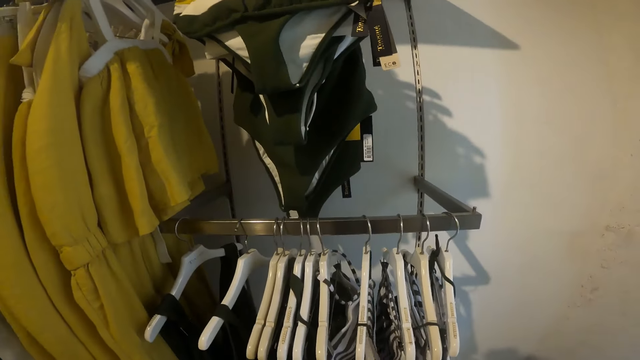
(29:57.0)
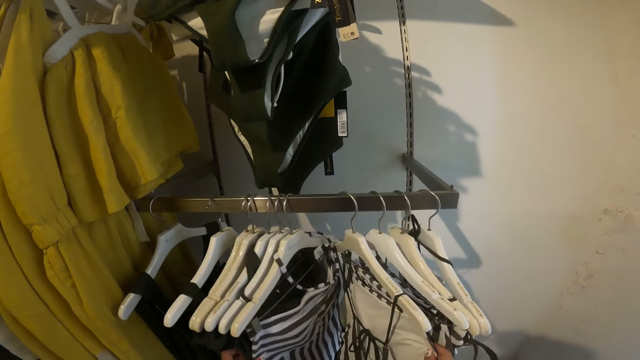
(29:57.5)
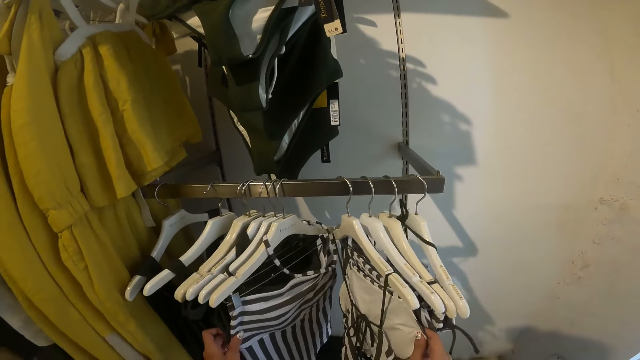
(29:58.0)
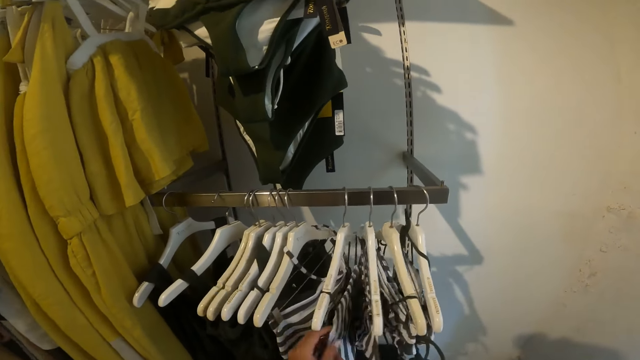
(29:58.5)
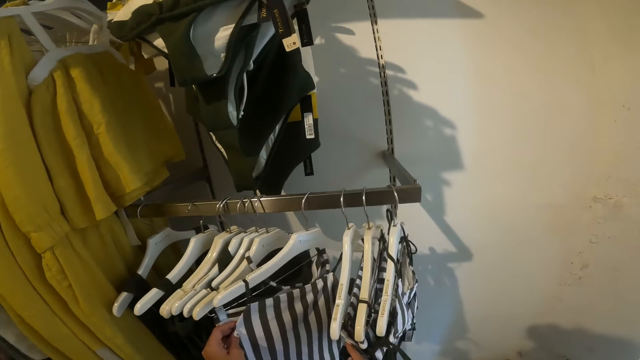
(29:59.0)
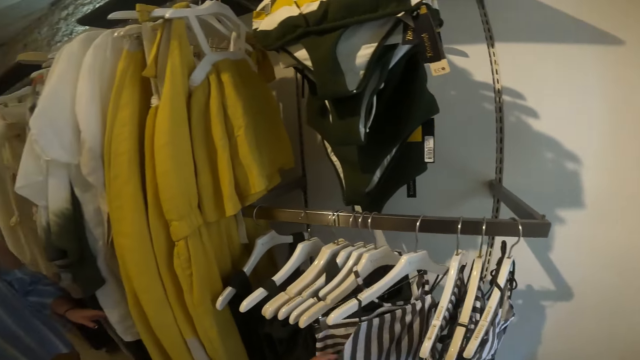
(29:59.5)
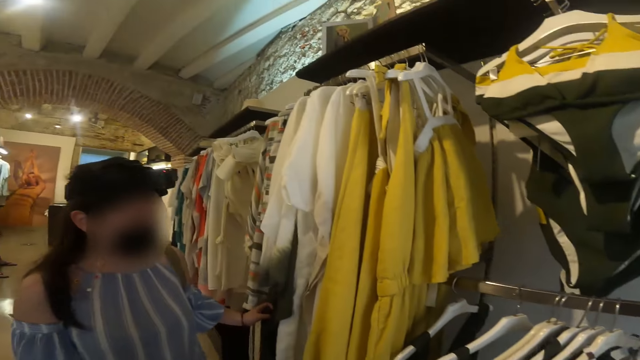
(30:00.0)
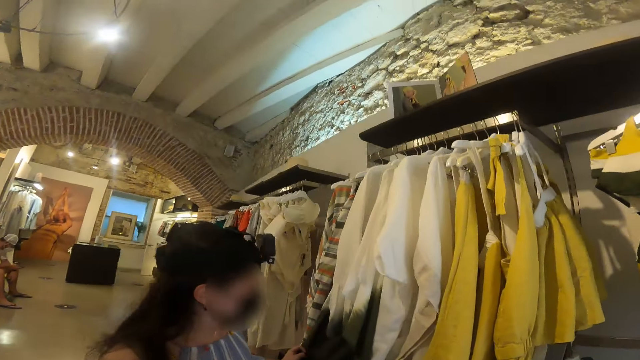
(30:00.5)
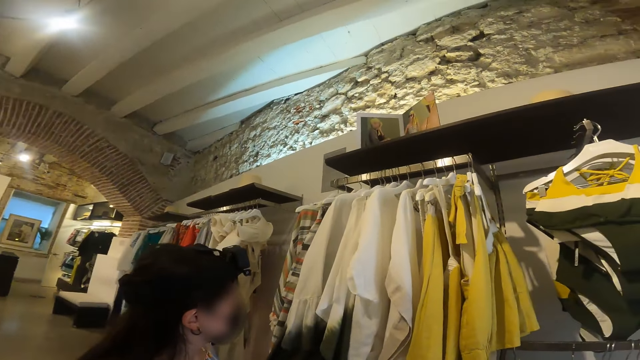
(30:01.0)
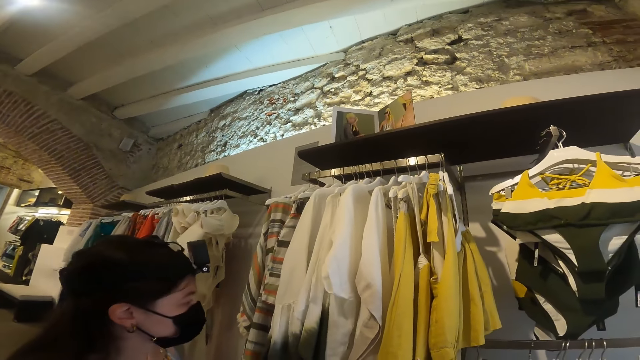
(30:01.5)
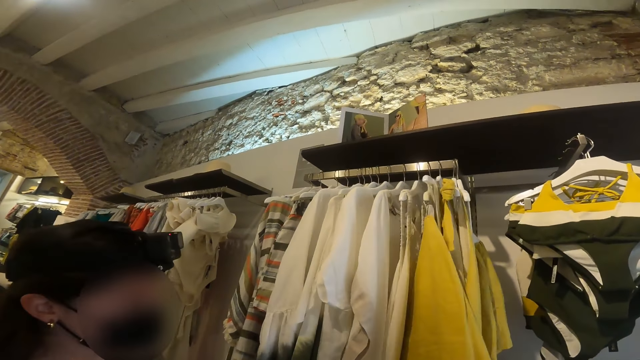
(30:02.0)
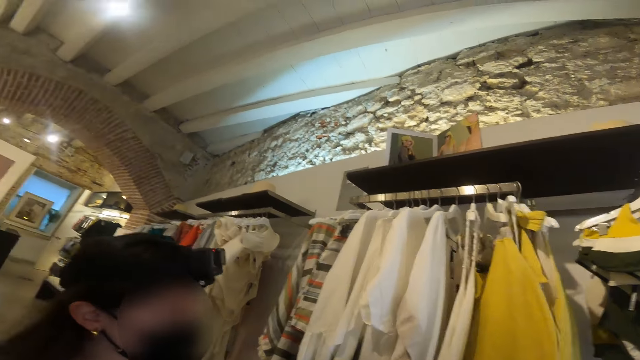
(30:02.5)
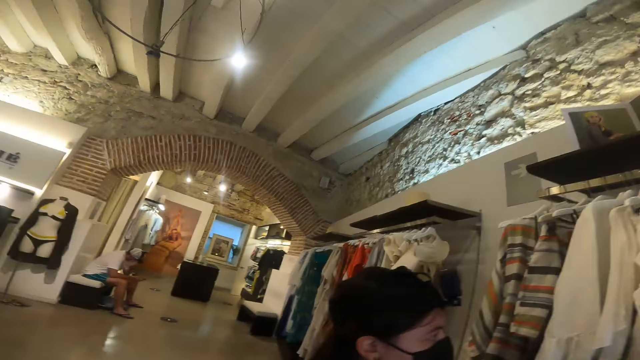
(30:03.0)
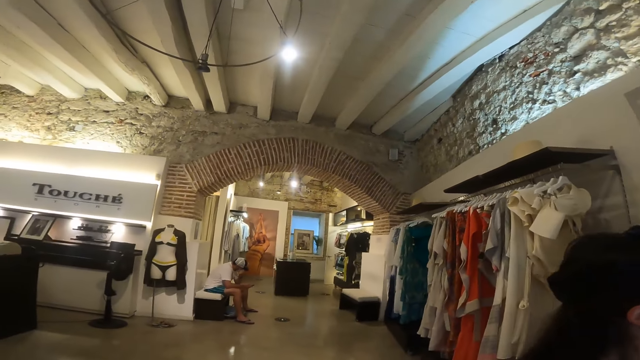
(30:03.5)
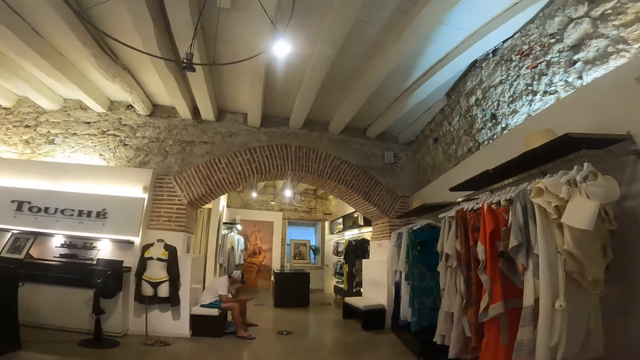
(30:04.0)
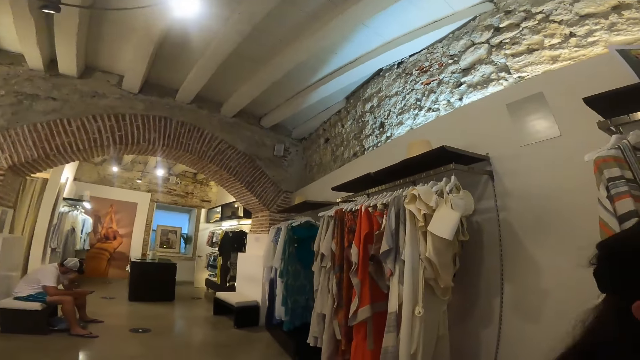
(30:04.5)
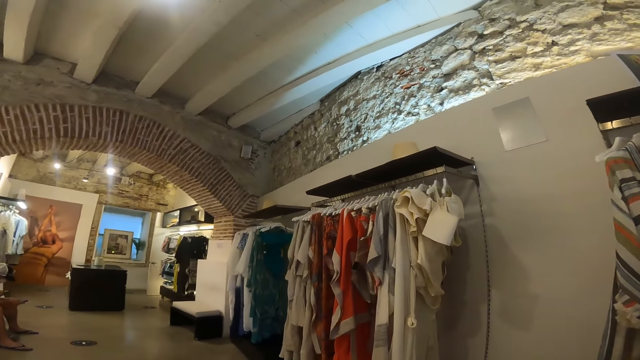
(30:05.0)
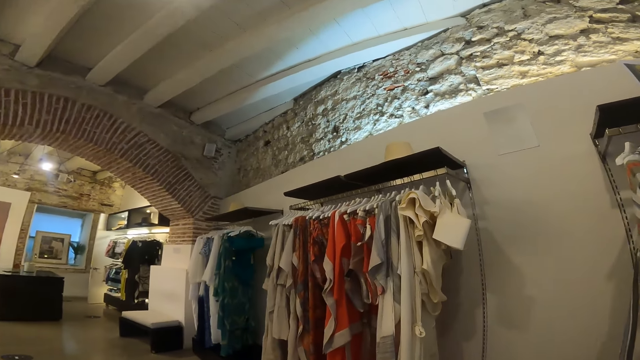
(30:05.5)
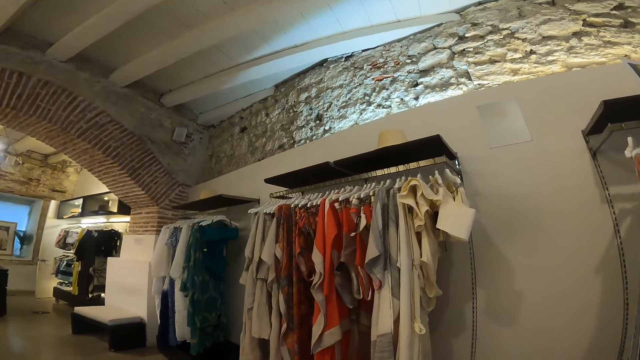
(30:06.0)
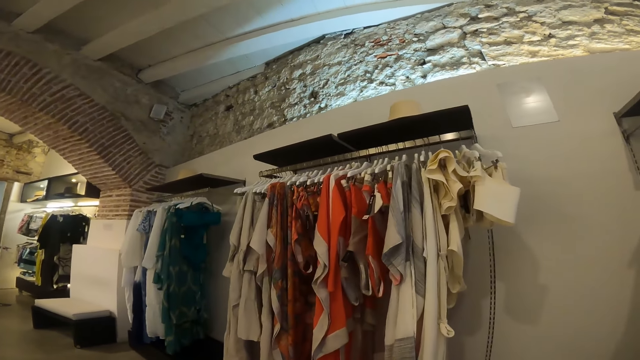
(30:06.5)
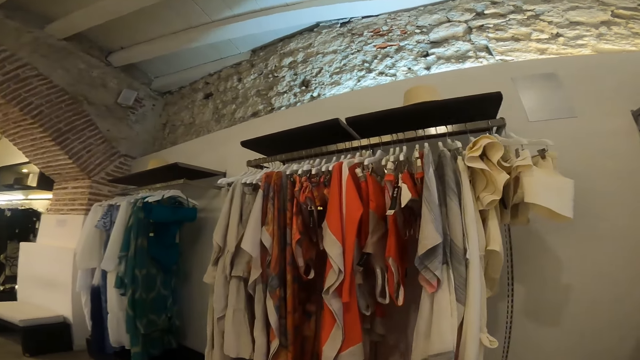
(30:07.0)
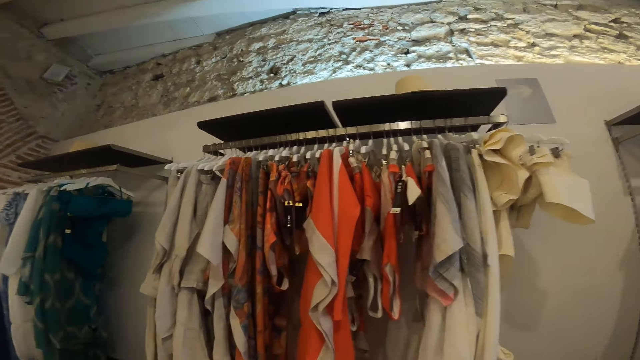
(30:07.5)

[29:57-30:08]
The camera wearer sorts through the hung clothes on a rack with both hands. They hold some clothes. They look around. They walk around the boutique.

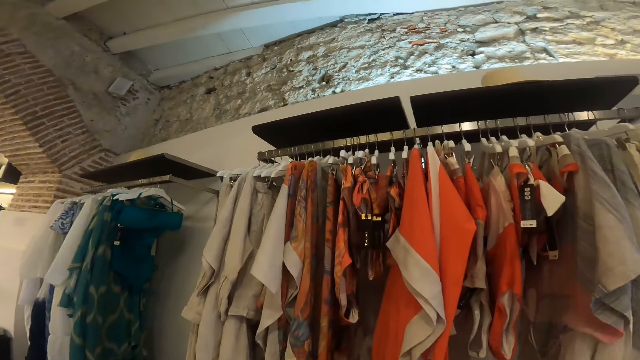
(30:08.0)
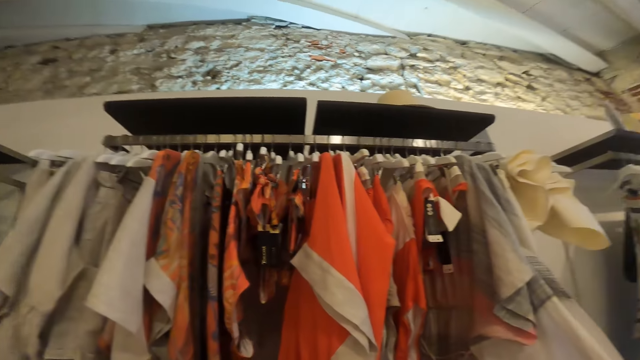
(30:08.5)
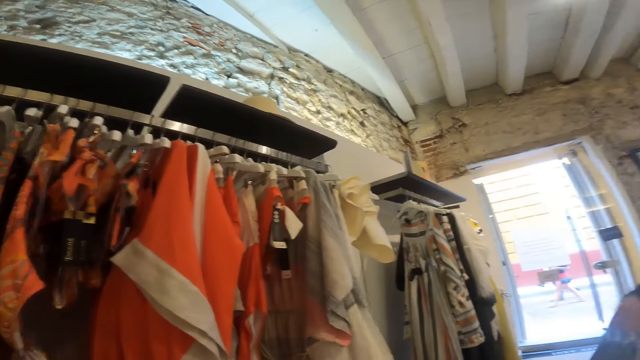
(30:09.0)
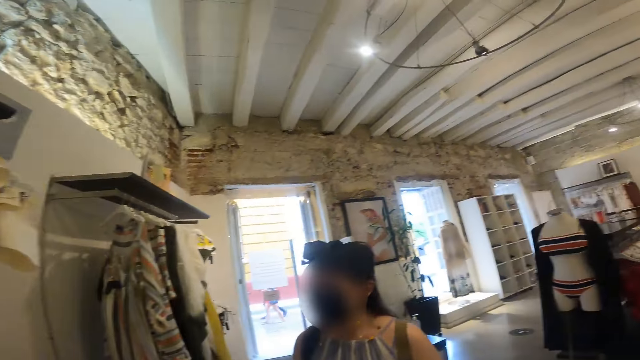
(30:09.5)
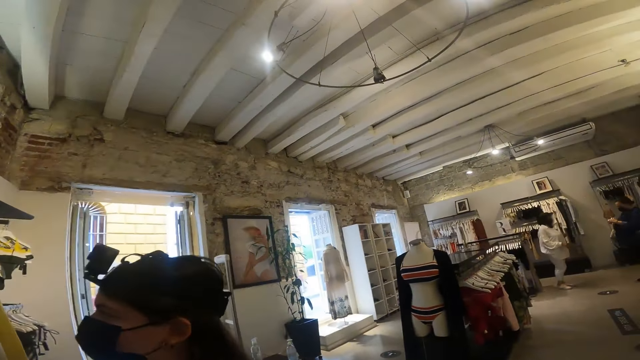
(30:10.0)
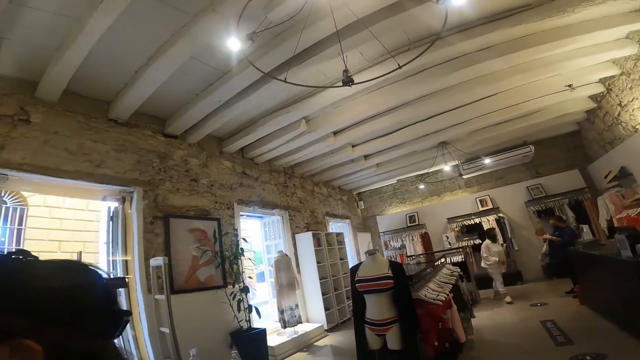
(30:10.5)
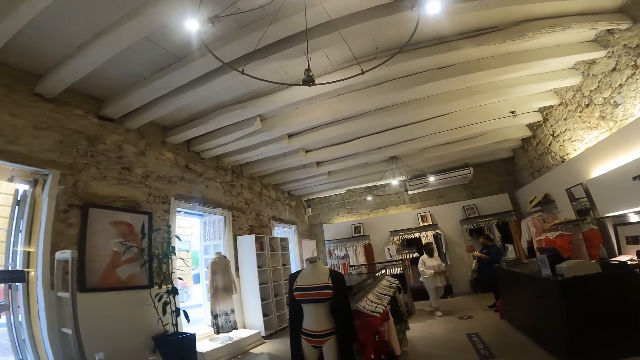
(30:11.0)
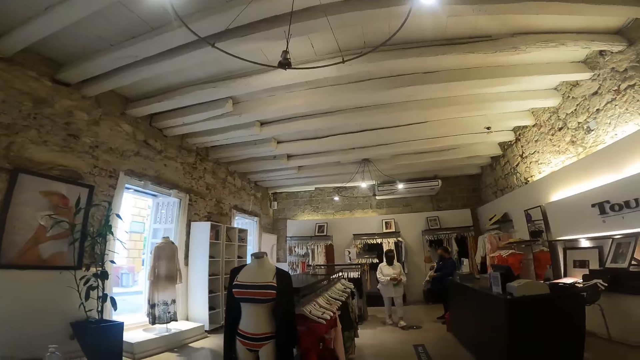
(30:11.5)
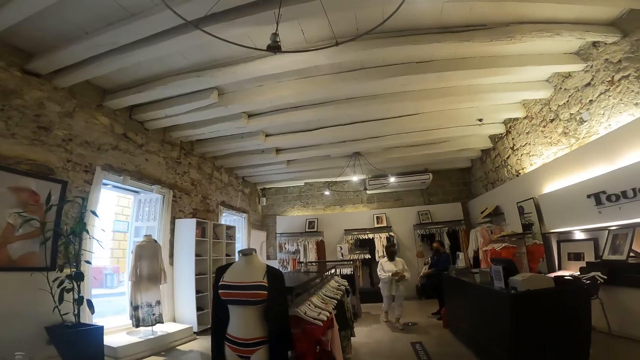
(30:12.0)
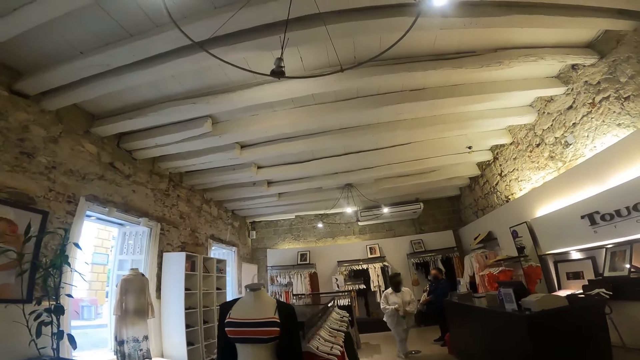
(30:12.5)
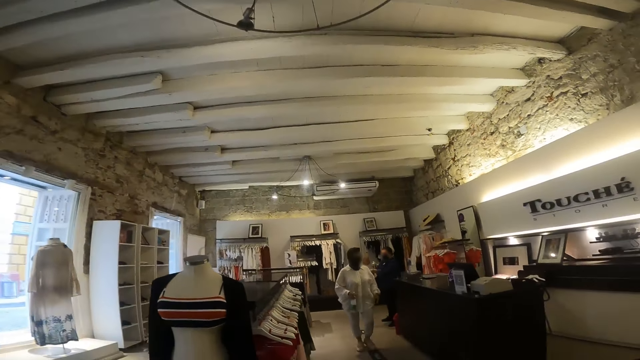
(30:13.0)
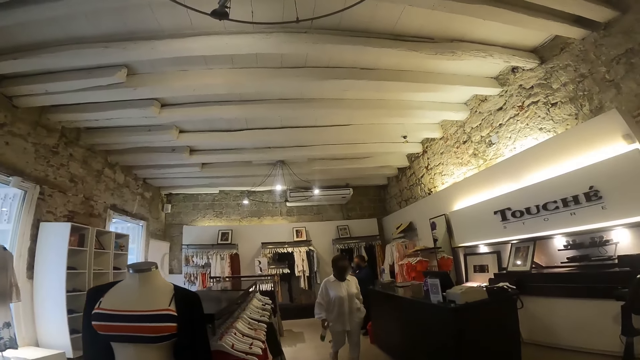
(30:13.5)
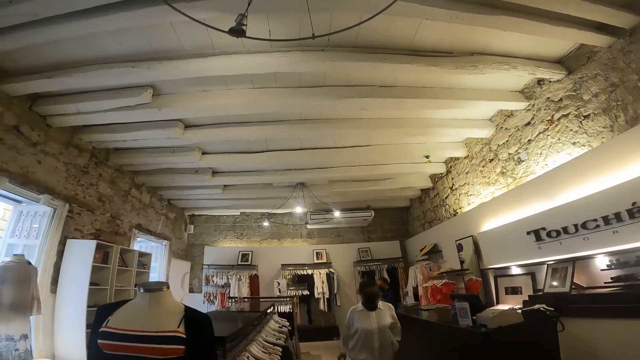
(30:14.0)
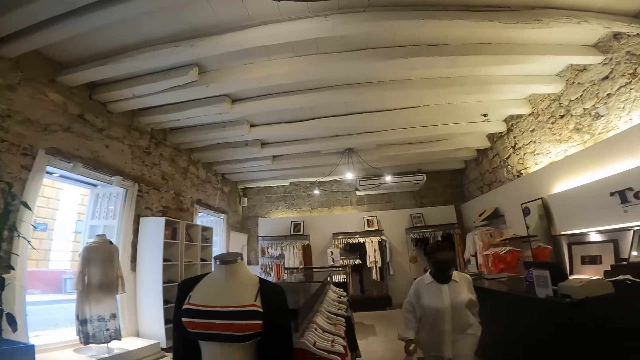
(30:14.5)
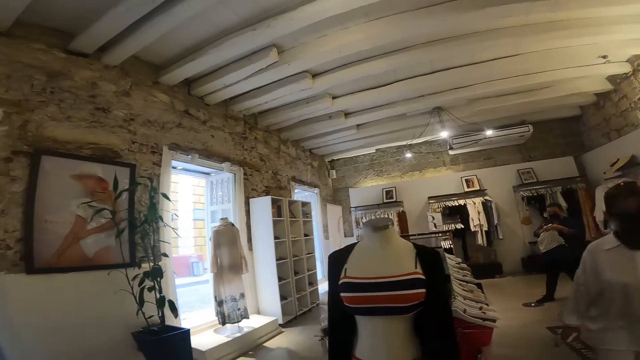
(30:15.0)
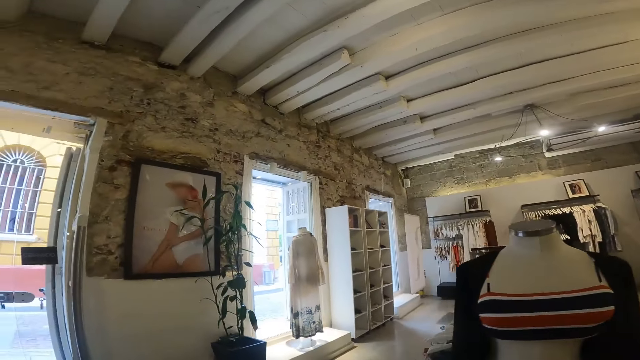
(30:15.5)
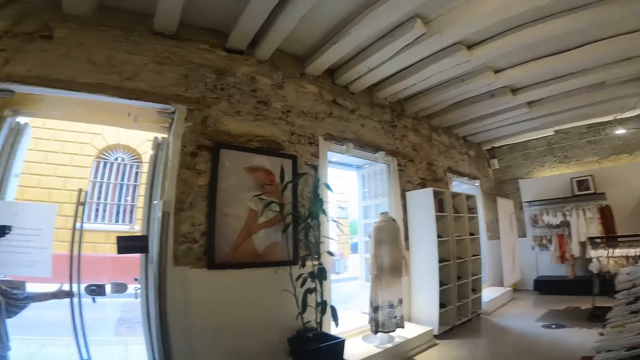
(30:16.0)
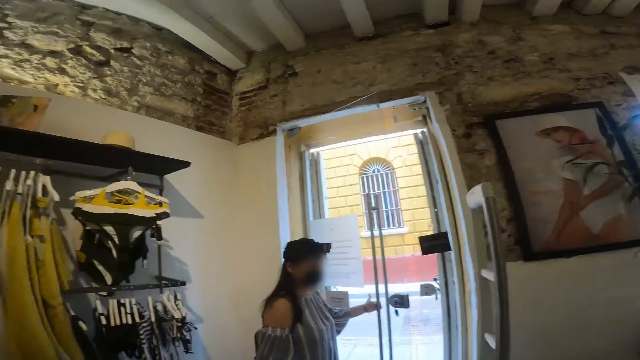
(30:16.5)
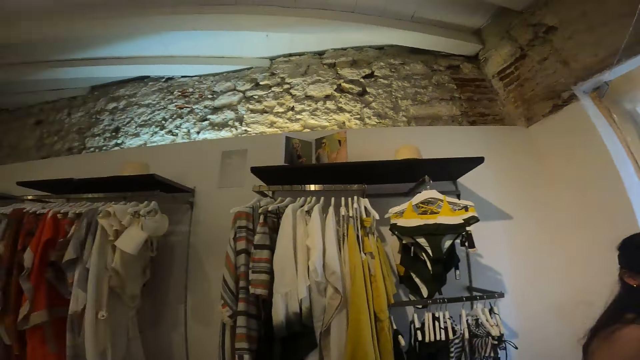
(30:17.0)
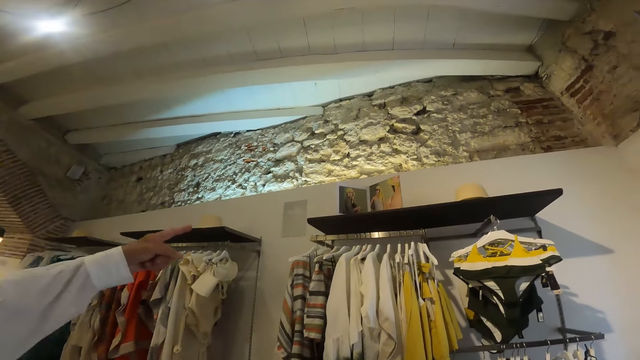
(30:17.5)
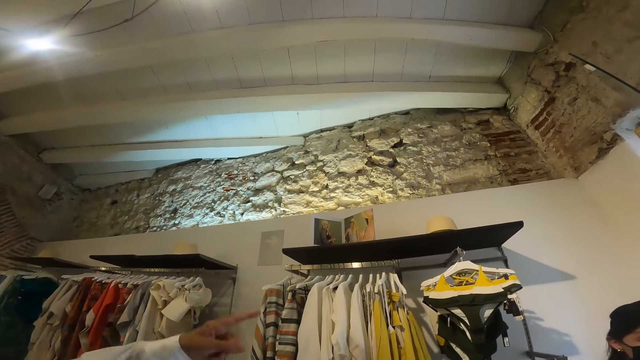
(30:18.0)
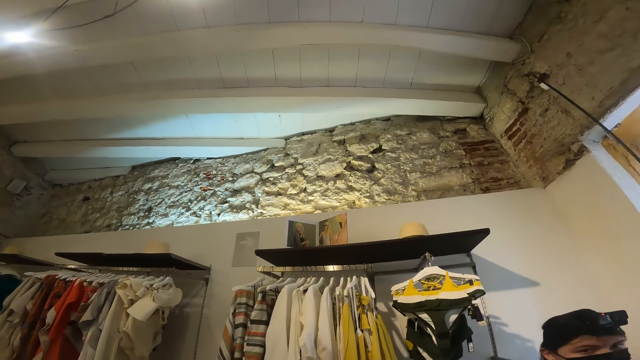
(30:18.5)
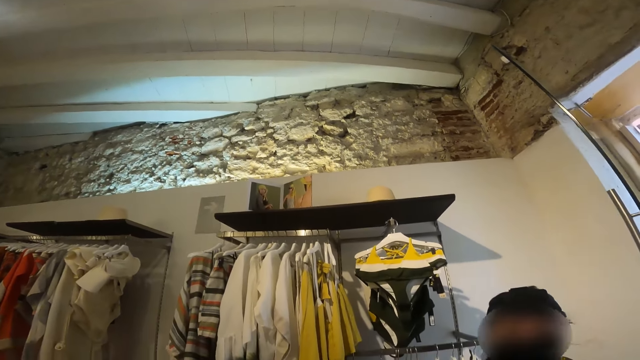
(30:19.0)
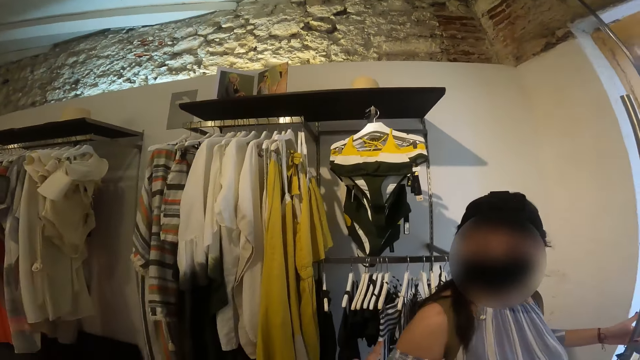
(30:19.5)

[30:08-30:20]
The camera wearer looks around. They walk around the boutique.
